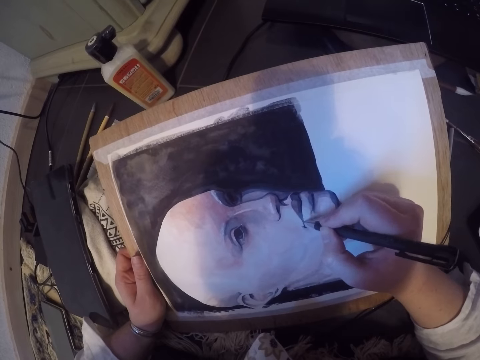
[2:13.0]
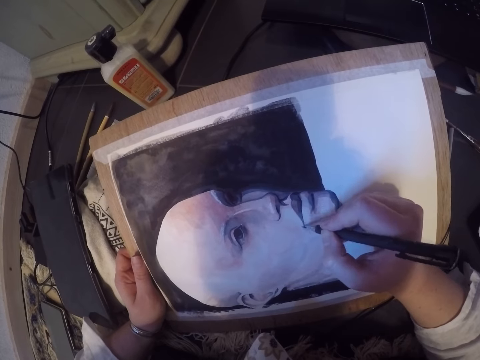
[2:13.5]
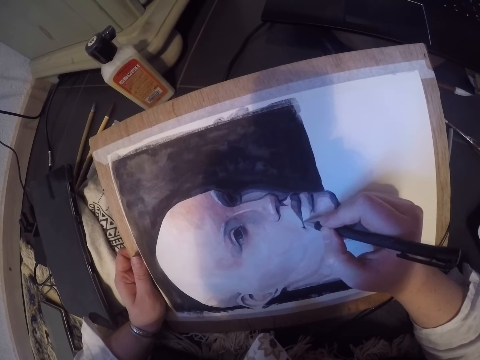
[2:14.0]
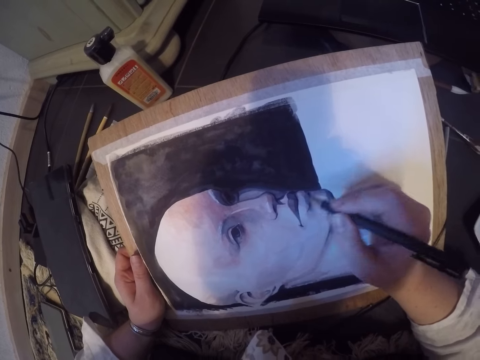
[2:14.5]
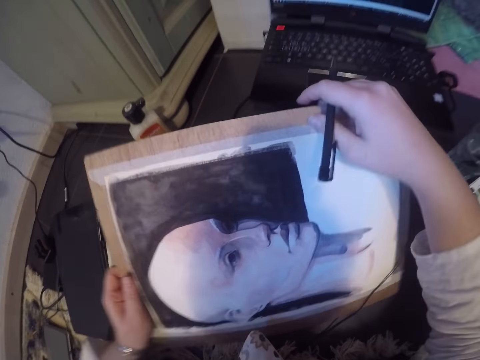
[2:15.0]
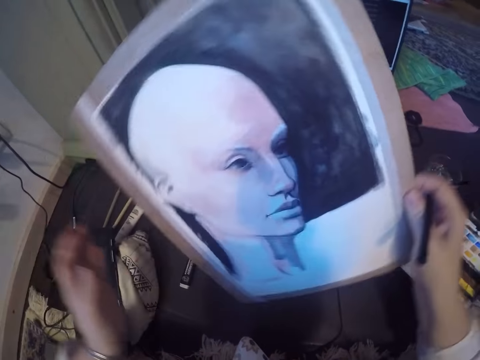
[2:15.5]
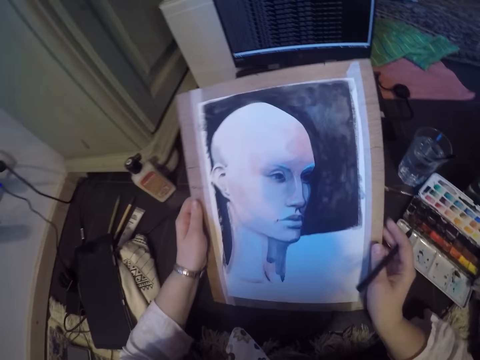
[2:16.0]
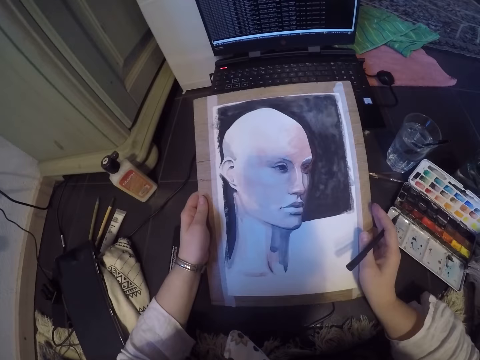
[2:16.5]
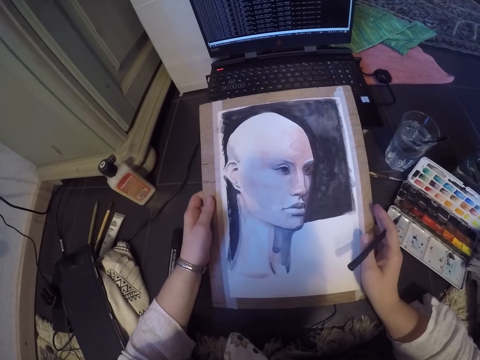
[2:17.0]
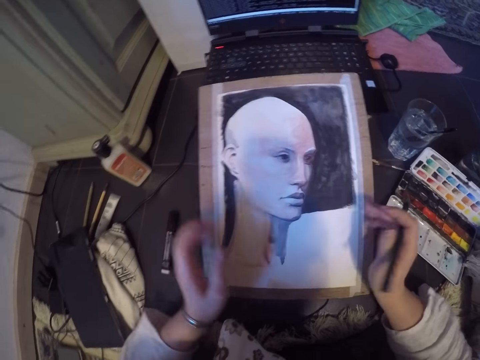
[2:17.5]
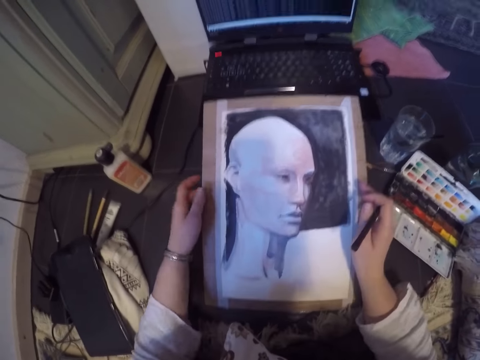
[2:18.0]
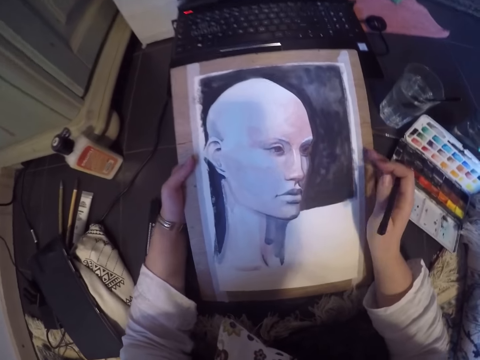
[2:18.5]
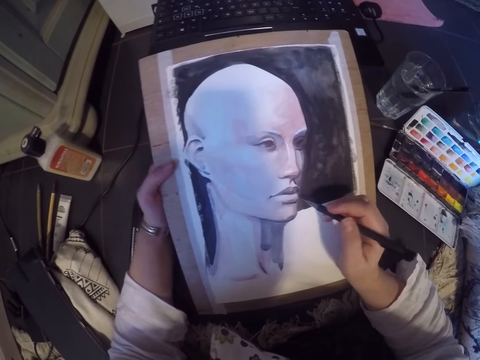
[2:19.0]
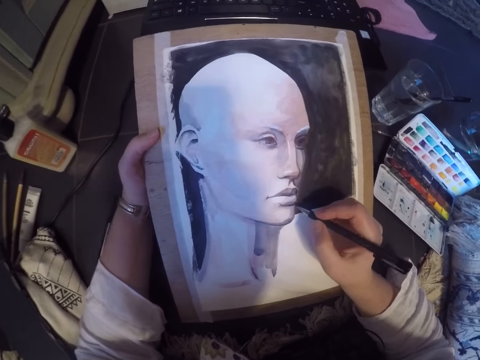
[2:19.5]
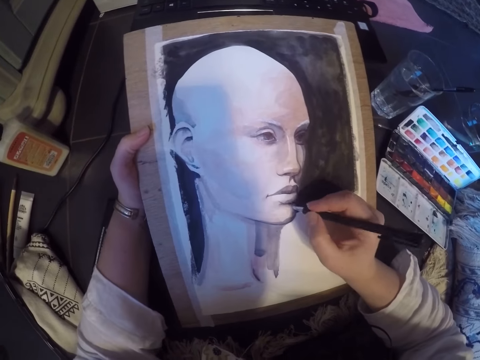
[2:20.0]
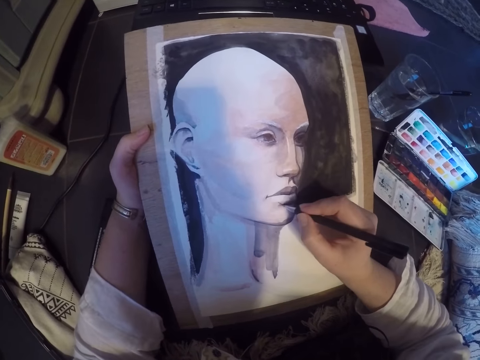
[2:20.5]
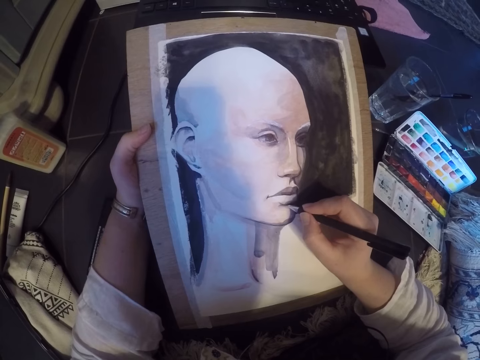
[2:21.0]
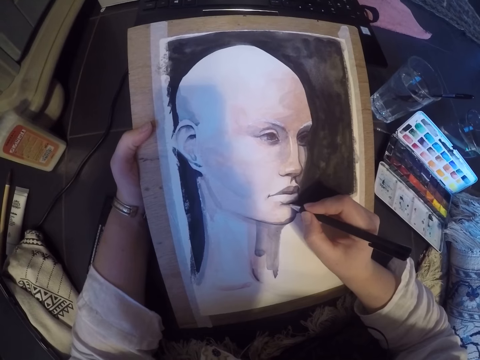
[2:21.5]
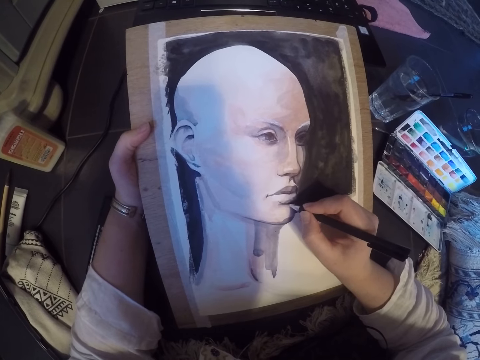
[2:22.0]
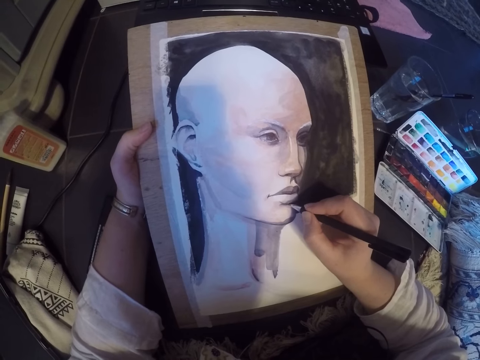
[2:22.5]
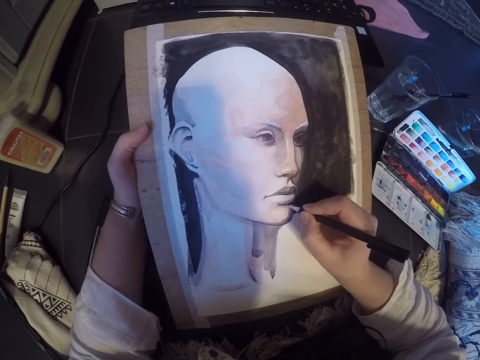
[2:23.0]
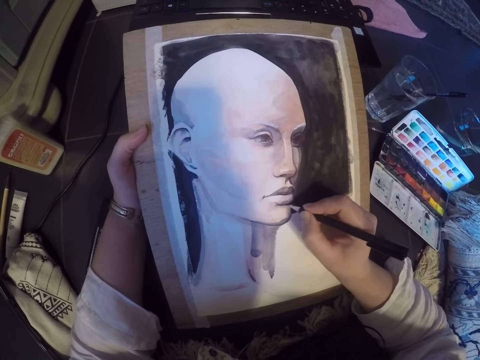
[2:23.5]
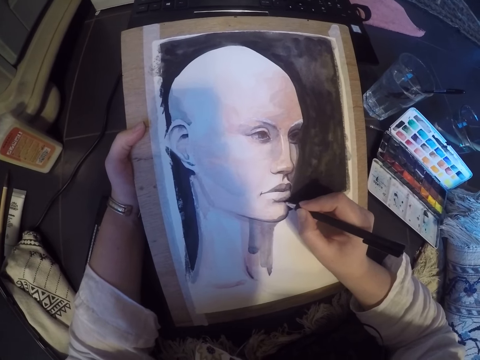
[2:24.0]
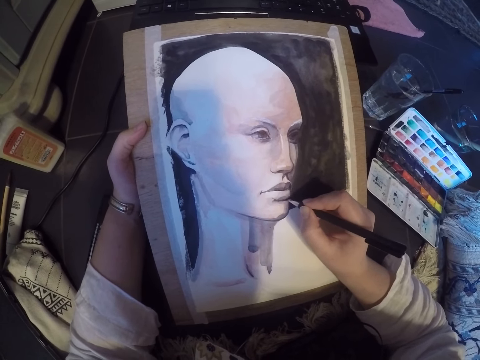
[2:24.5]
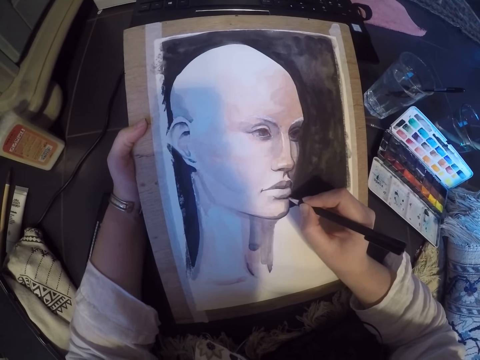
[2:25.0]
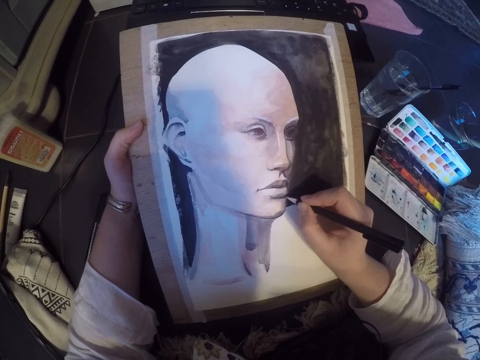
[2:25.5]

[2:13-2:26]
The camera wearer stops drawing the paint. They adjust the drawing board on the table. They turn the paint, put the paint on the table, and hold the paint. They continue shading on the drawing board with the pencil.

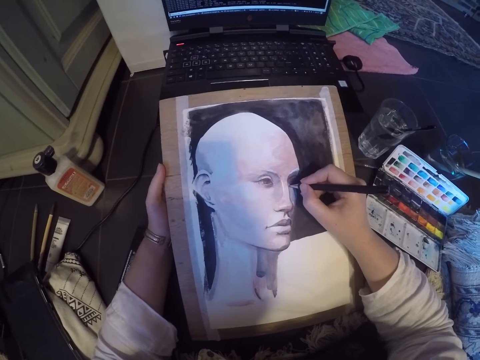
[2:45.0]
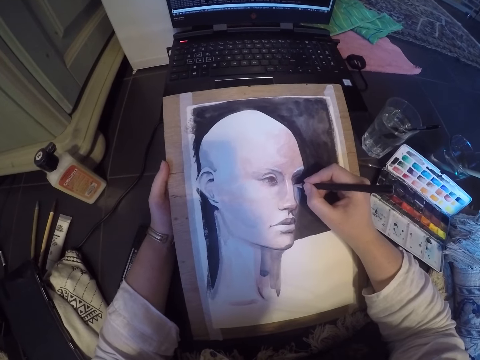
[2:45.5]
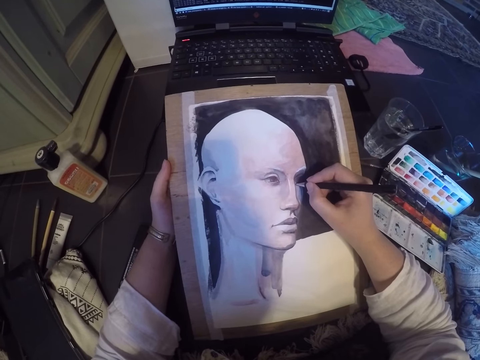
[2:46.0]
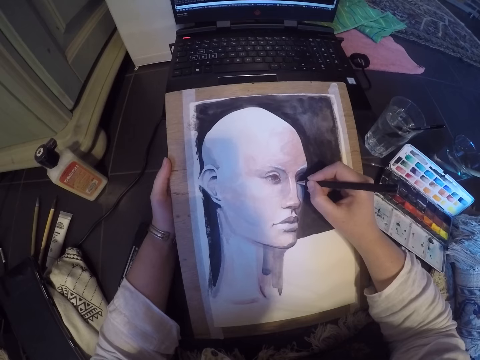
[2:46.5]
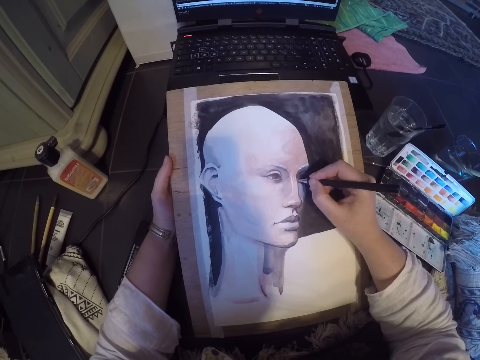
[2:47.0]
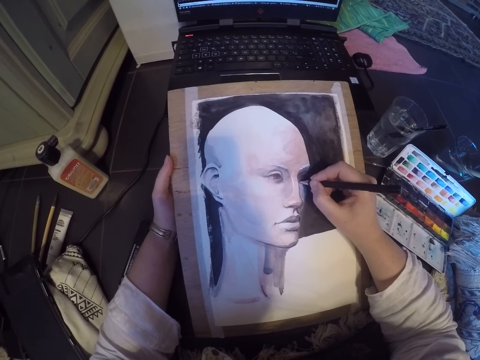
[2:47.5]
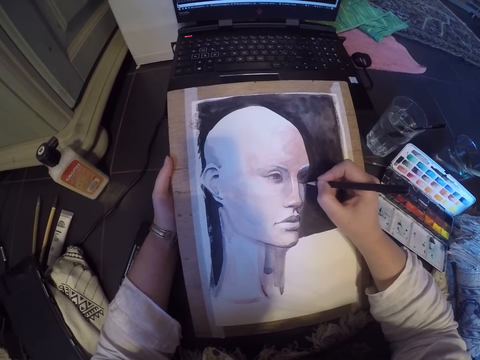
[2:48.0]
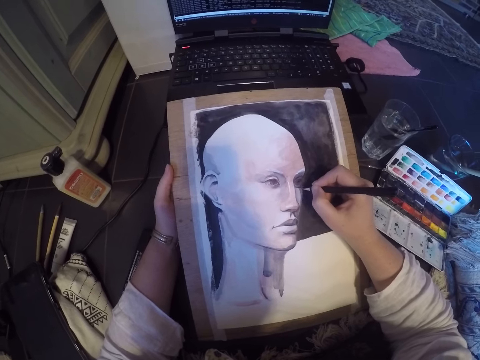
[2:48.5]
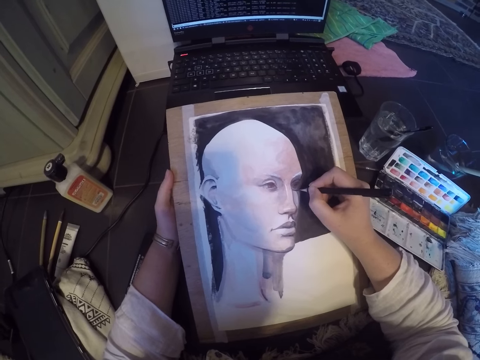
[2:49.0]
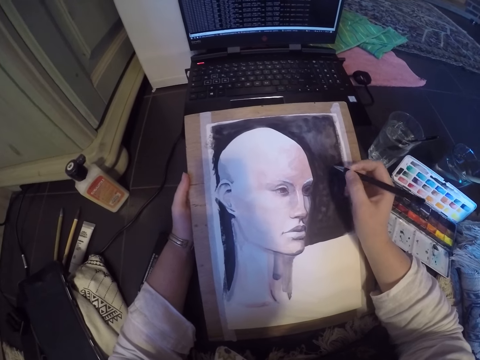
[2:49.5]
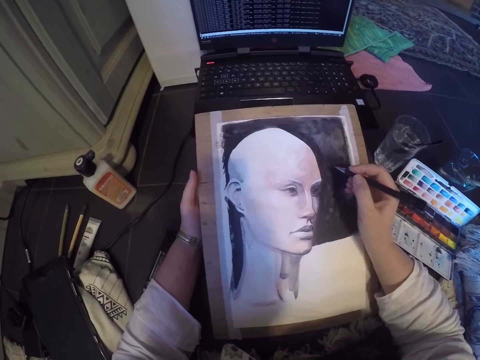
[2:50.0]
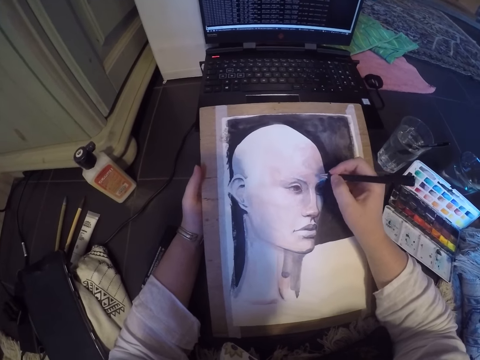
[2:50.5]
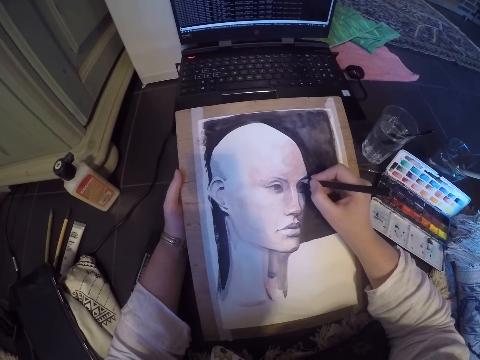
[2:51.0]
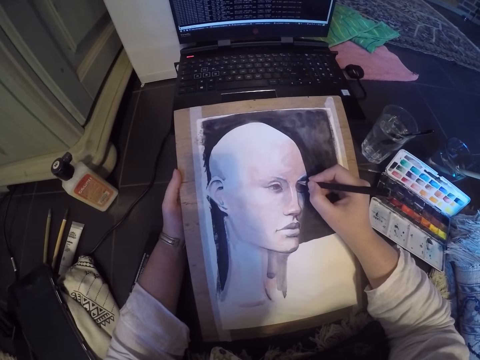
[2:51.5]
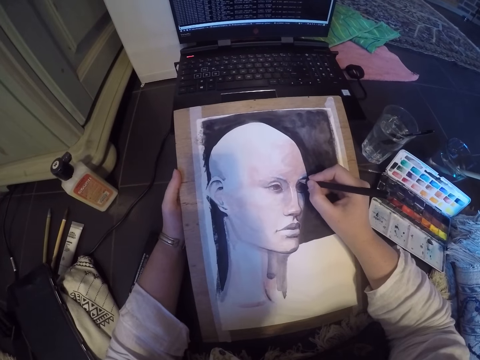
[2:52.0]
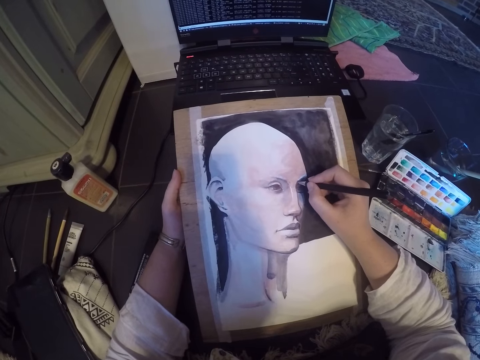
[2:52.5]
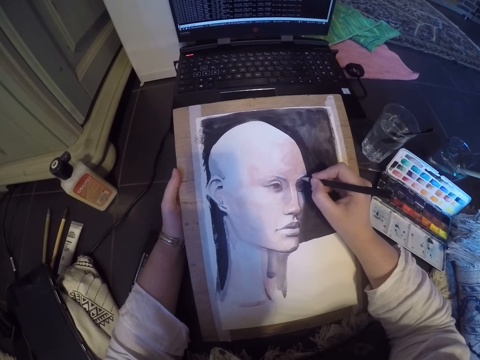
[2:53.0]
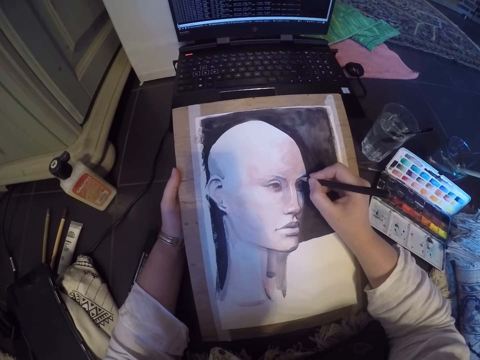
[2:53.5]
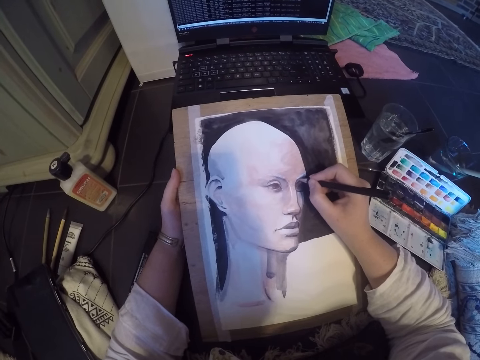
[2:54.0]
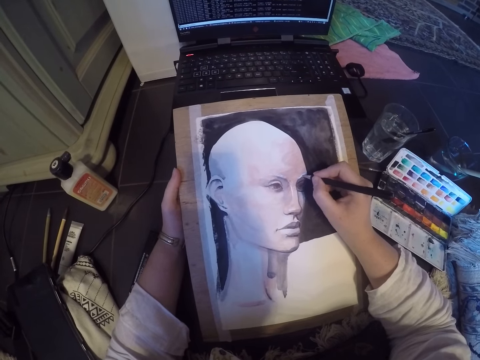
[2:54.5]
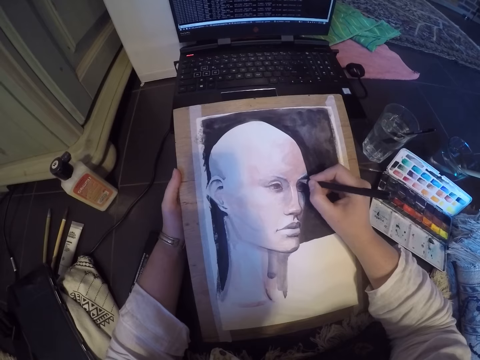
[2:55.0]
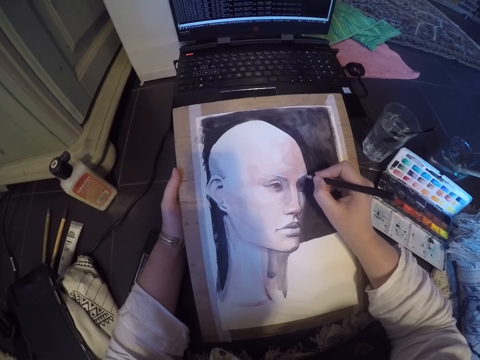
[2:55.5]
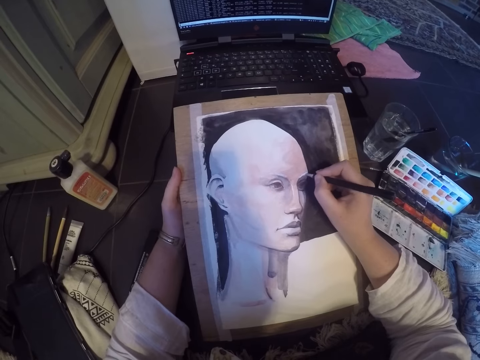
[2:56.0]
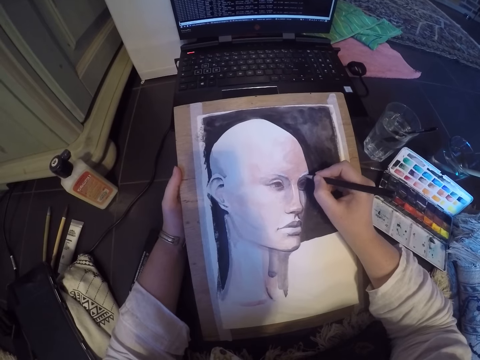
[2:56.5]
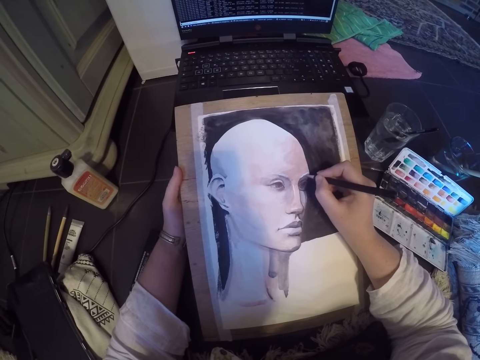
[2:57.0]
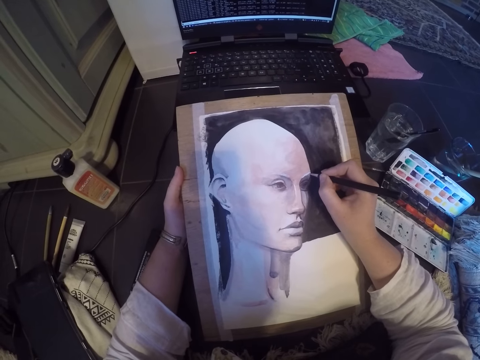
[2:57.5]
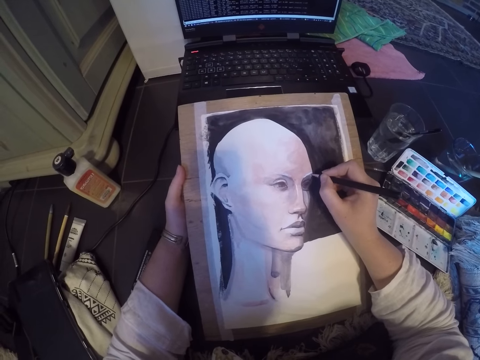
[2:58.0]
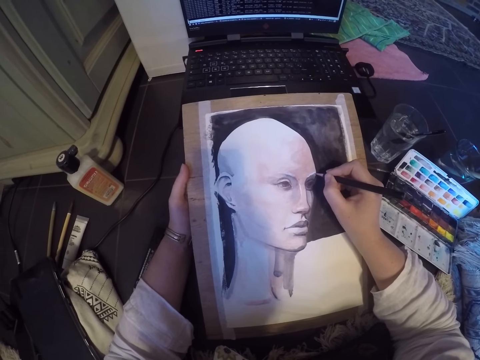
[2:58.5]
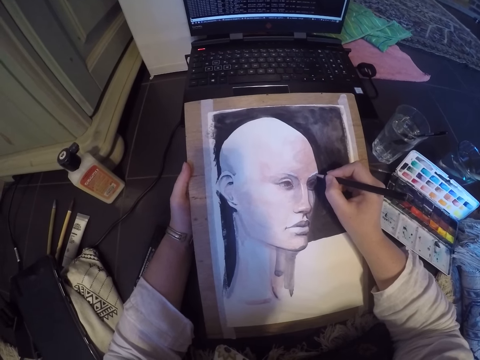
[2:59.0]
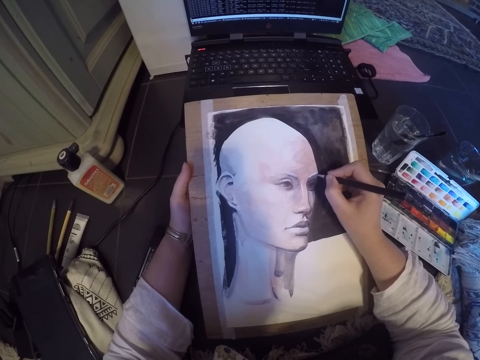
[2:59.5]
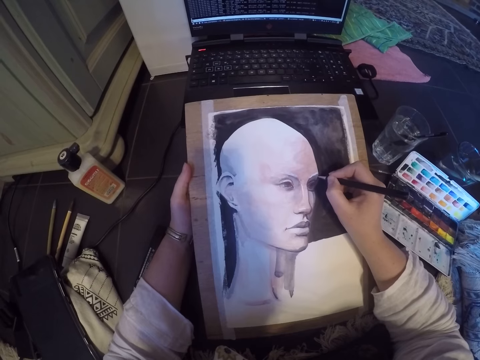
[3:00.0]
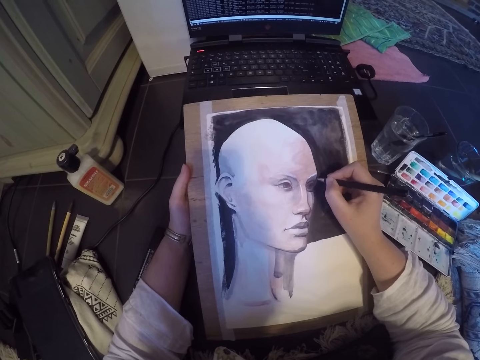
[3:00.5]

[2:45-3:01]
The camera wearer draws the paint. They stop drawing the paint. They draw the paint.
